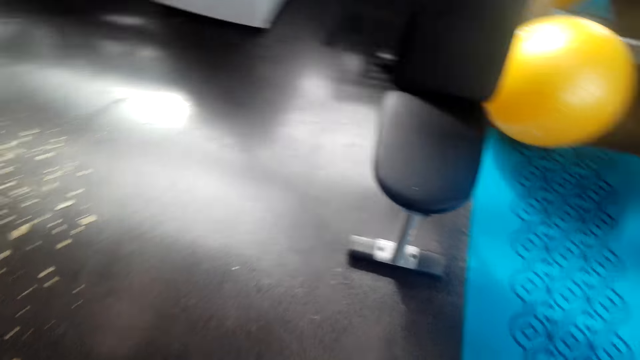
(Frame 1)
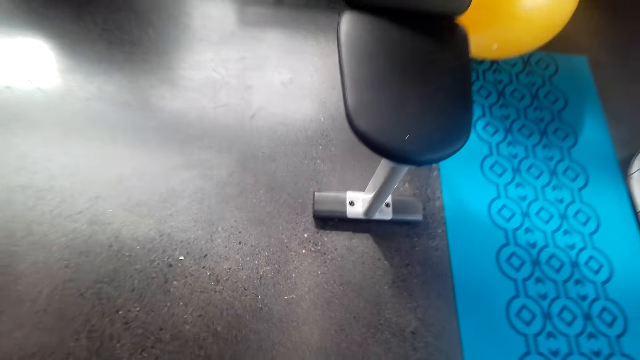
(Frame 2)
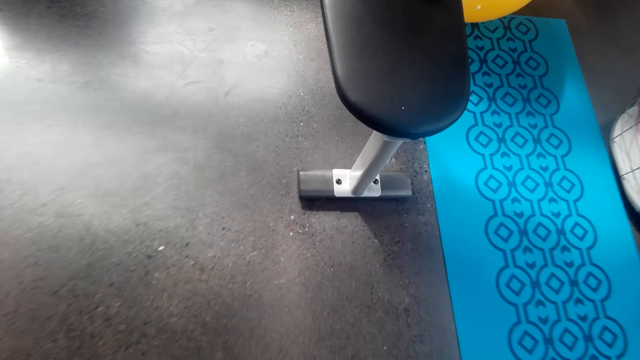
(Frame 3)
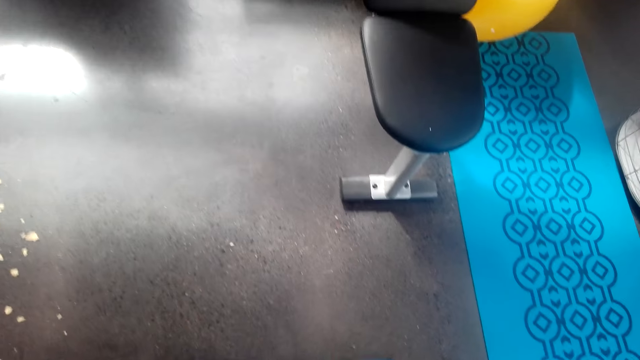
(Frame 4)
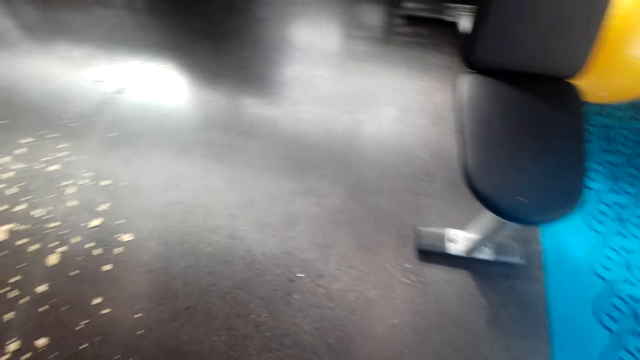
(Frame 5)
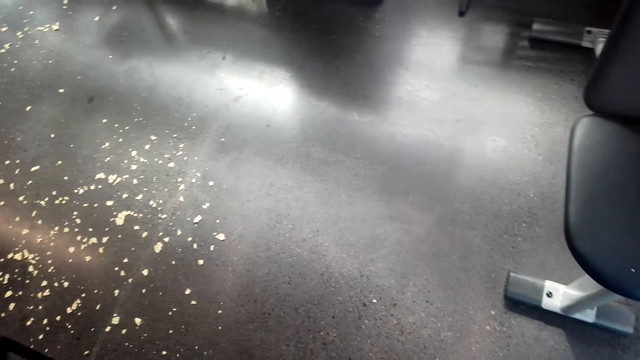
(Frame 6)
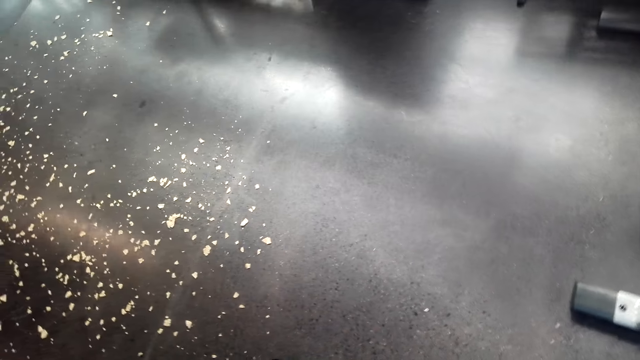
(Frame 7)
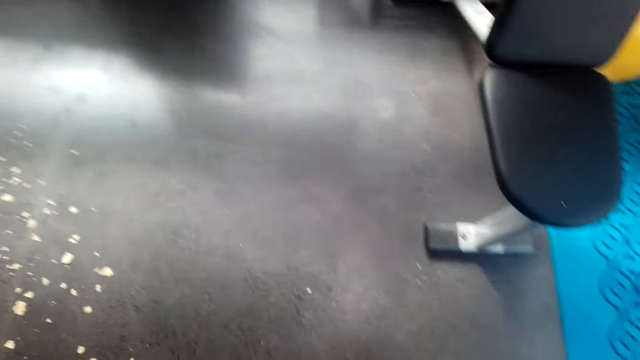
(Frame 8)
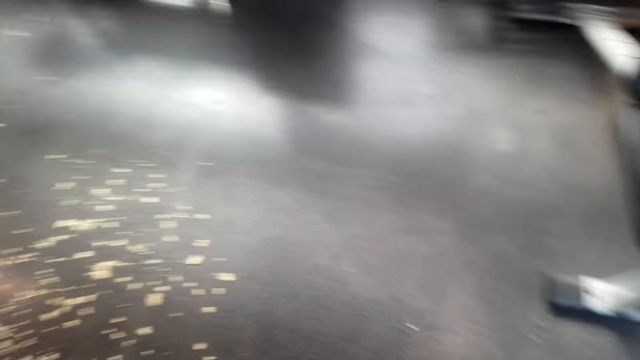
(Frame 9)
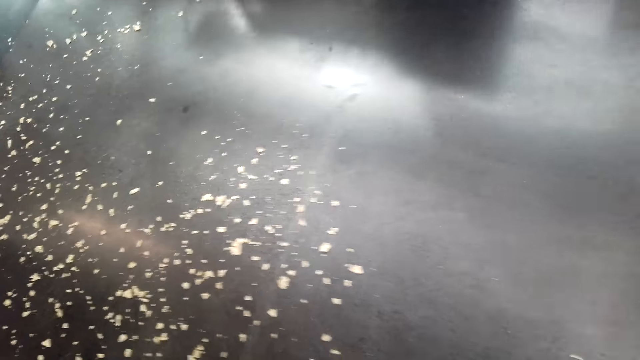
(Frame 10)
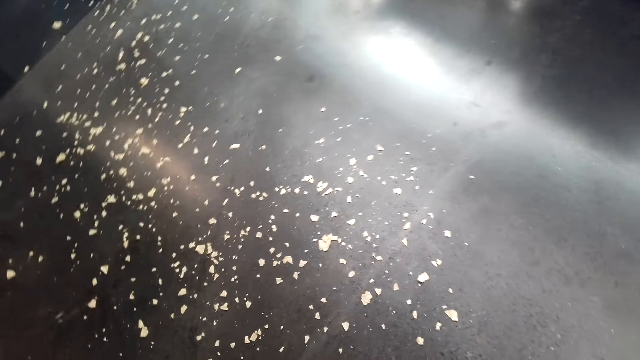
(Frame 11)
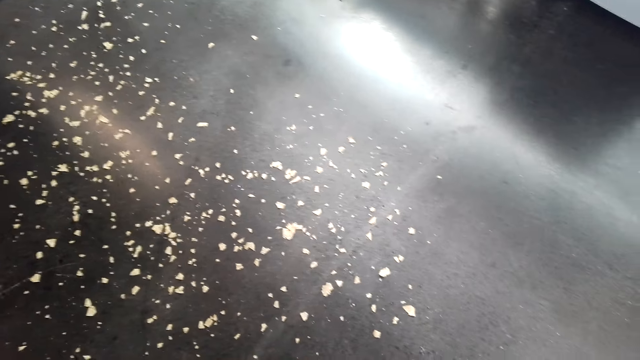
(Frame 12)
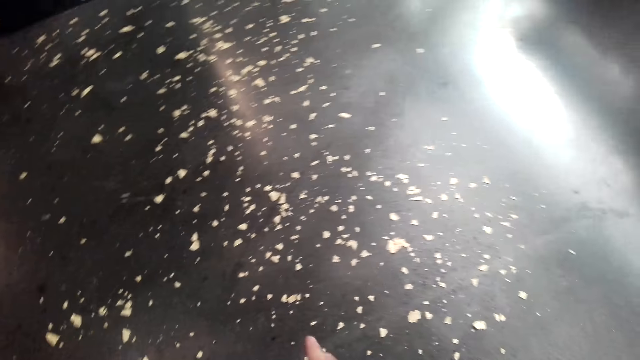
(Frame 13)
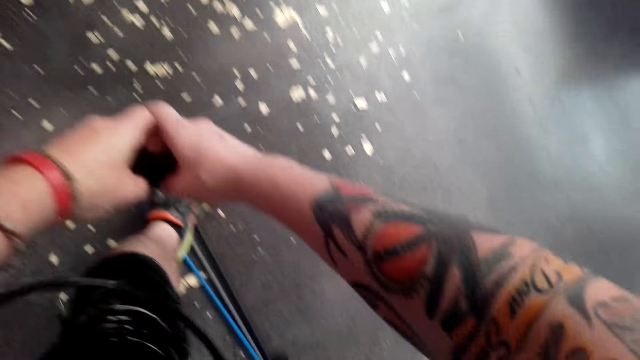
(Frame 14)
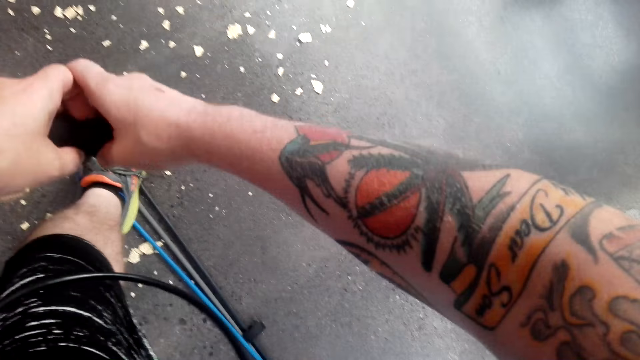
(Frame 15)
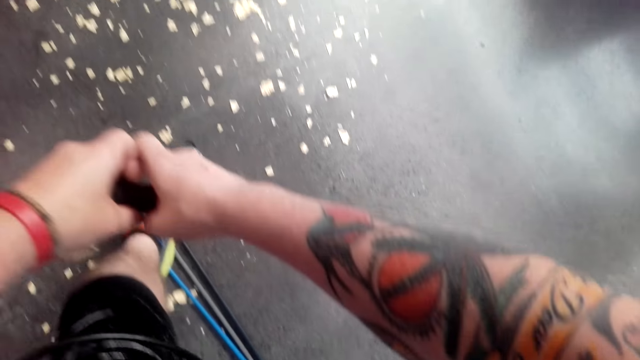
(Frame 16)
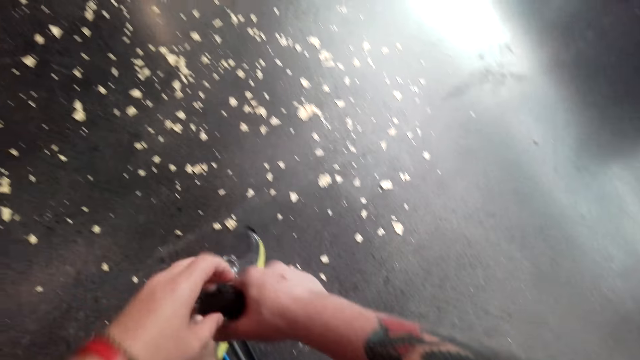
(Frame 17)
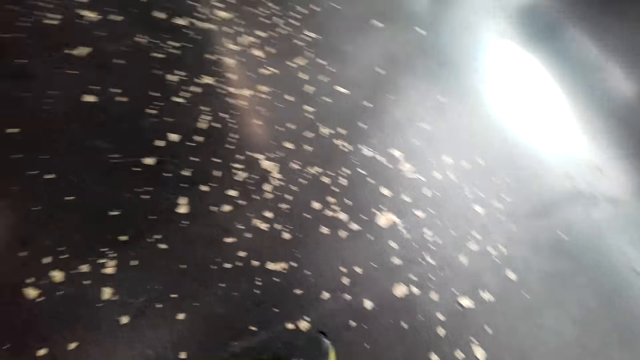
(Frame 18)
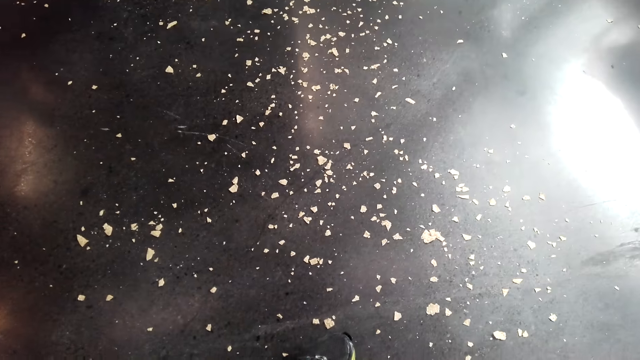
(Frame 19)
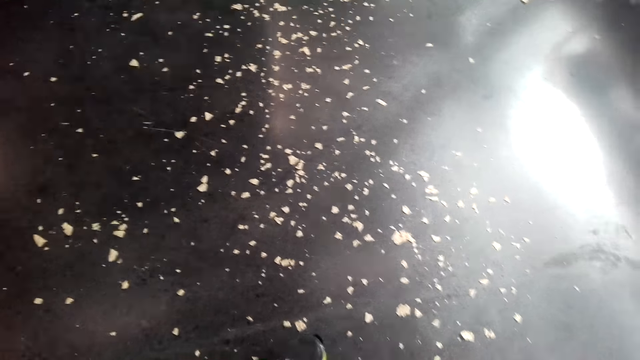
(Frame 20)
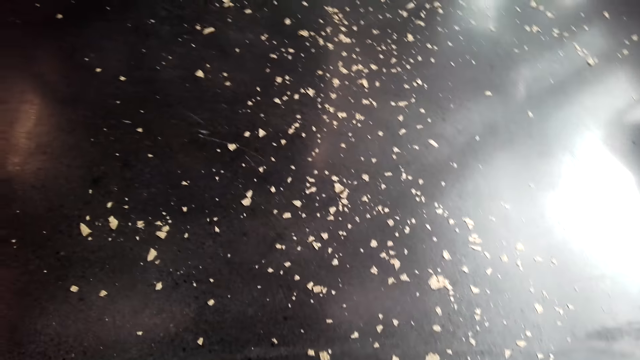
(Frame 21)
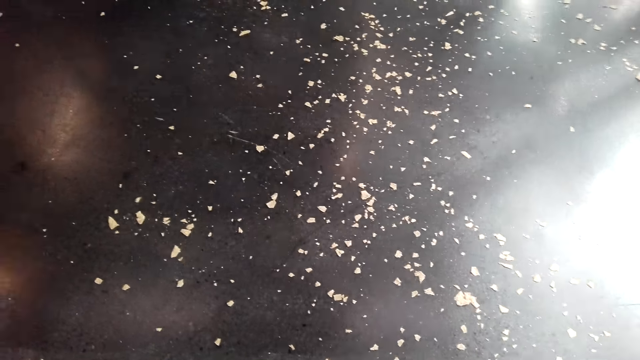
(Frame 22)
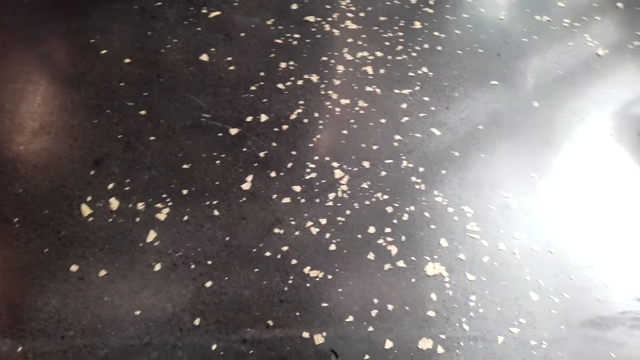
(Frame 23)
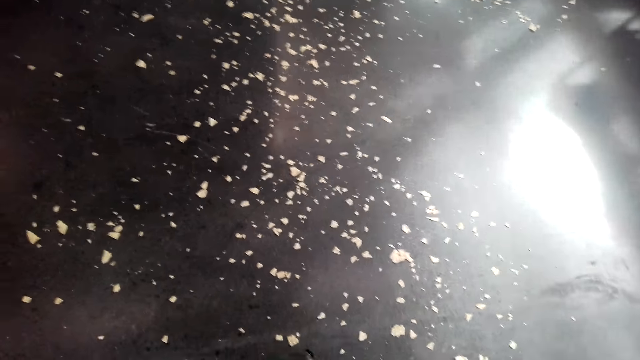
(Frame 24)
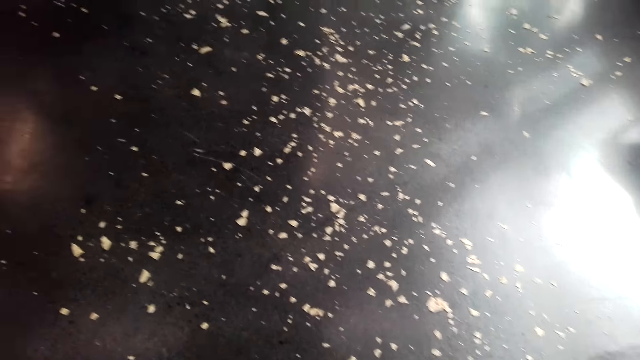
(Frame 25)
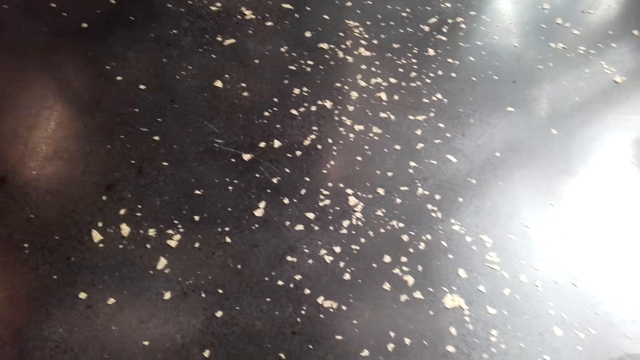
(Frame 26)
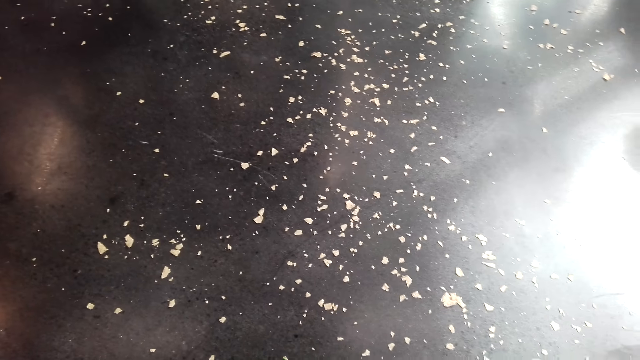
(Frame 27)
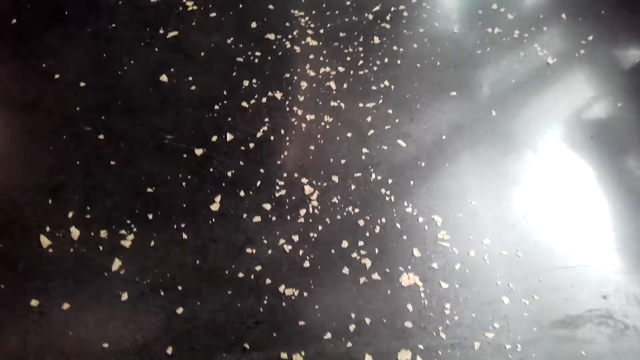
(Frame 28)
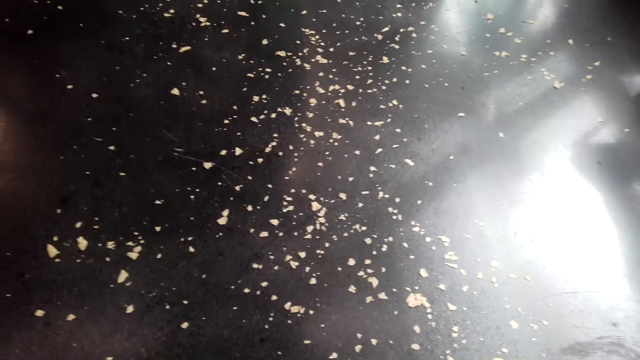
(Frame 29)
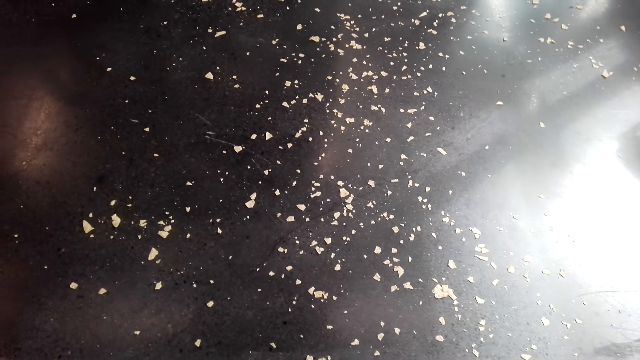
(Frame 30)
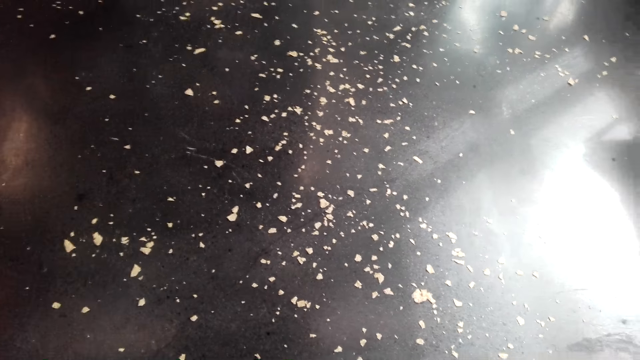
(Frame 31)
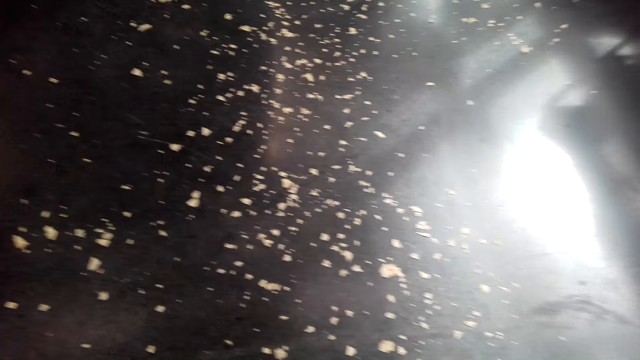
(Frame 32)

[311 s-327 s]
The camera wearer stares down at the floor. He steps on the resistance bands. He holds the fit monkey gym with his leg. He does exercise with the fit monkey gym. He turns around the room.

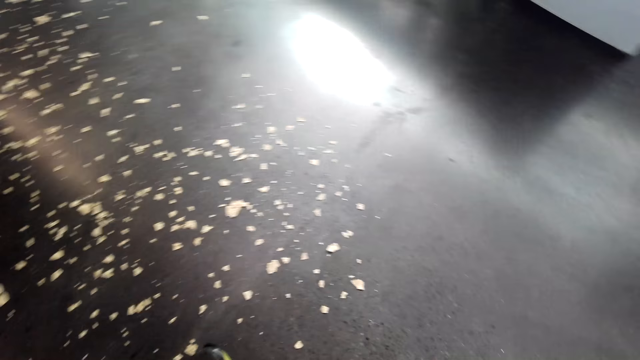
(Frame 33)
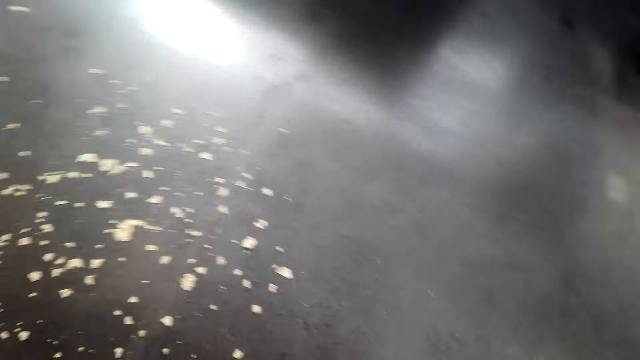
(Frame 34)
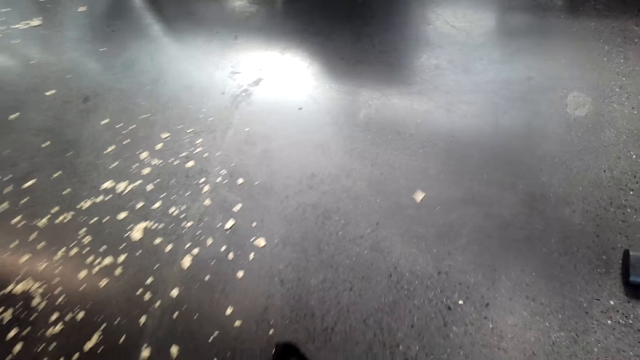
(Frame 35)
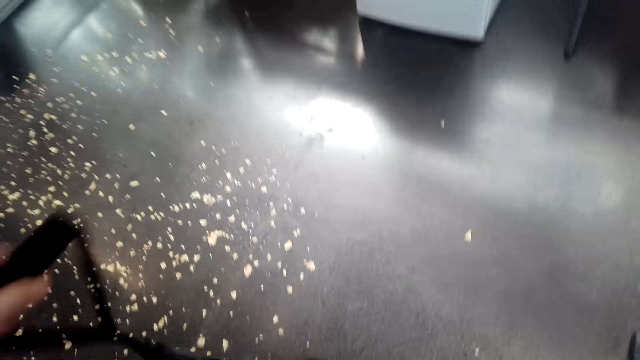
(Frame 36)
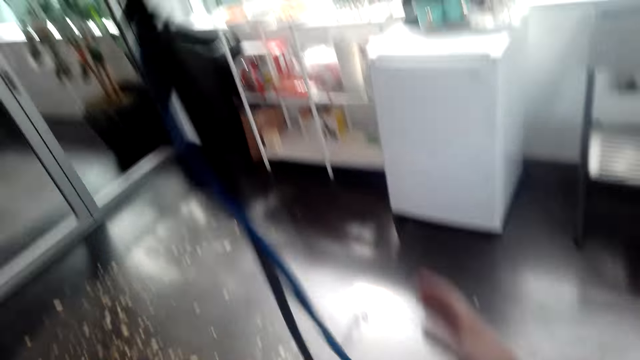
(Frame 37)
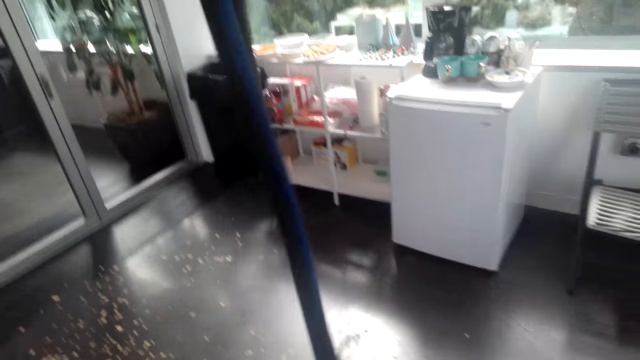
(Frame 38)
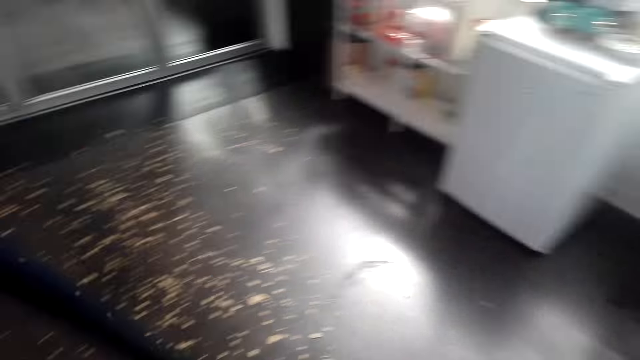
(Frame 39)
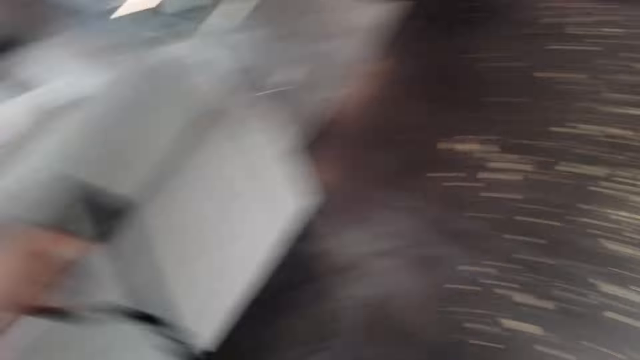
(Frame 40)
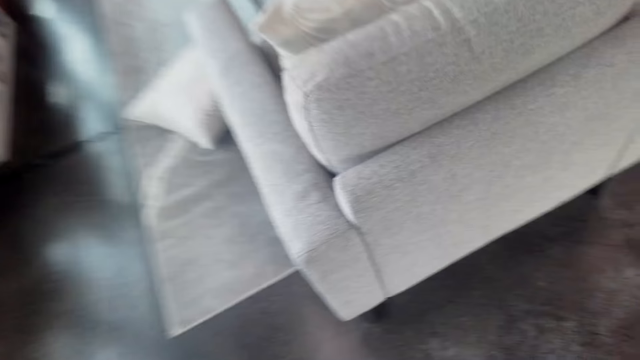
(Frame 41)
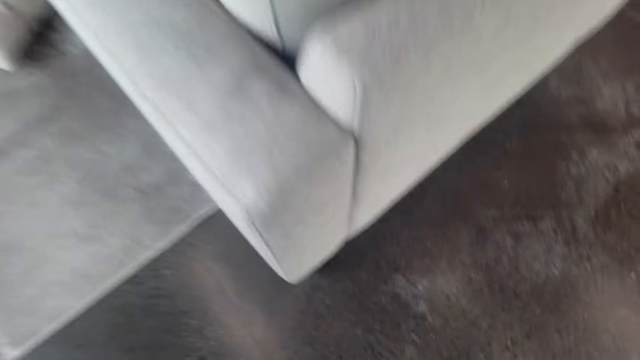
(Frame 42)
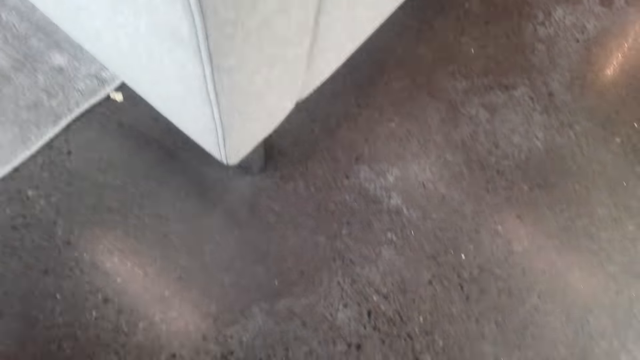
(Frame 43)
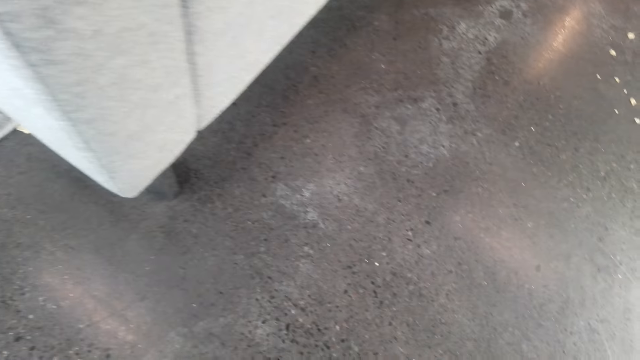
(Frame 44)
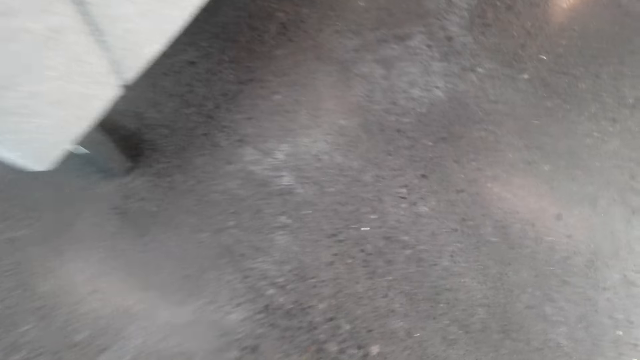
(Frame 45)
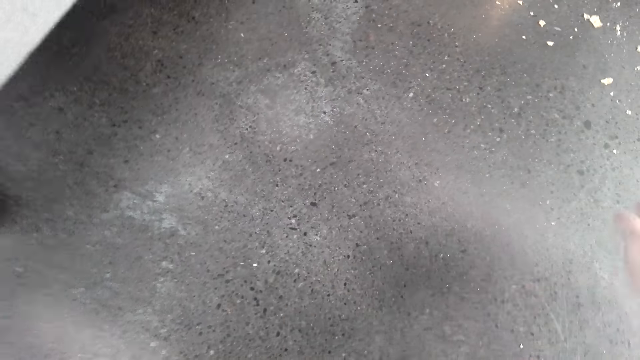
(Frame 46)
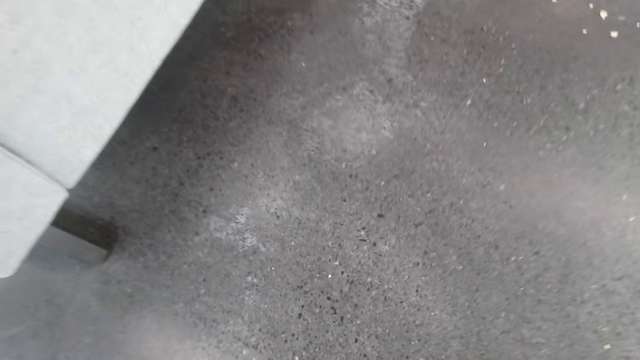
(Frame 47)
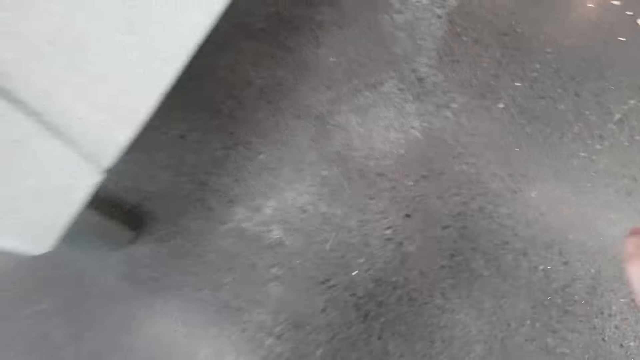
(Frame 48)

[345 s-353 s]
The camera wearer folds the fit monkey gym. He stretches the resistance bands. He looks around the house. He moves the fit monkey gym in his hands.
